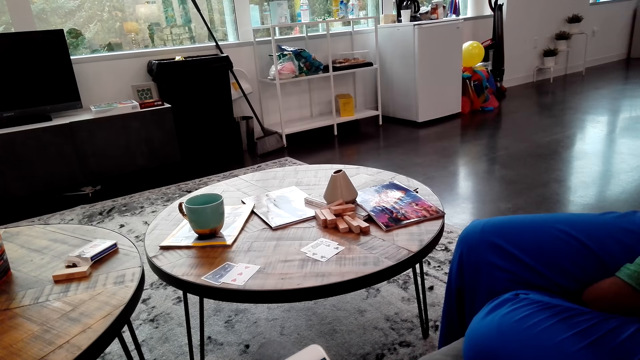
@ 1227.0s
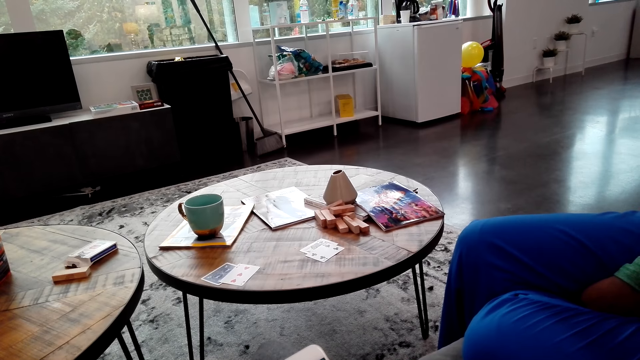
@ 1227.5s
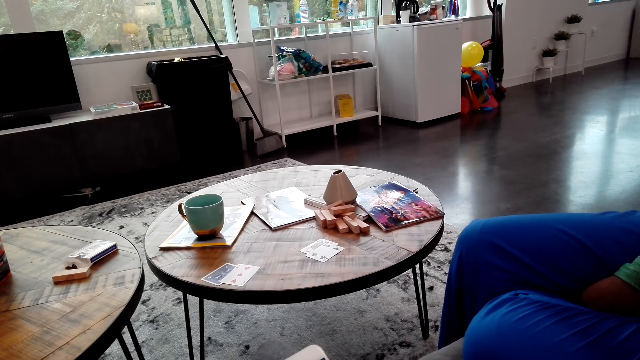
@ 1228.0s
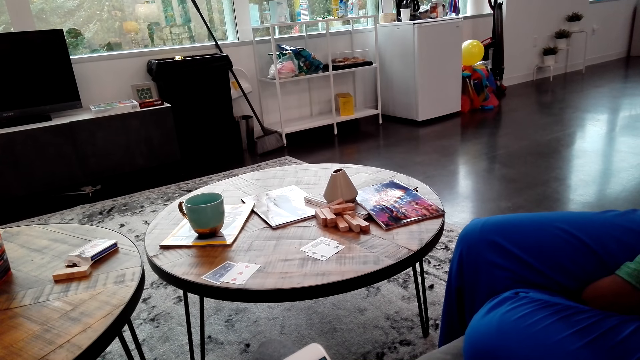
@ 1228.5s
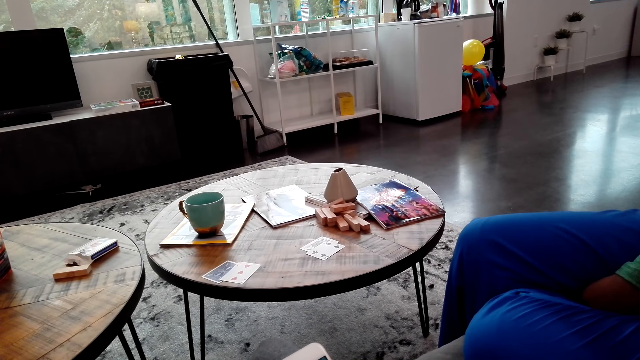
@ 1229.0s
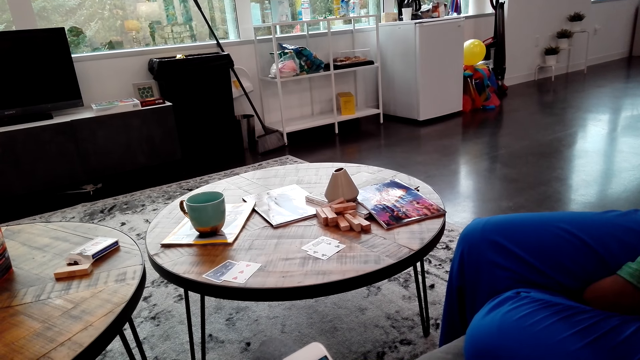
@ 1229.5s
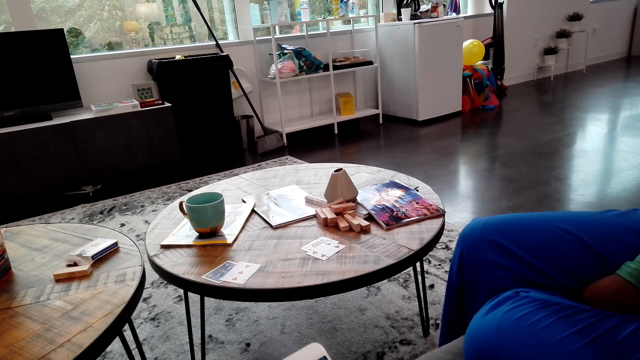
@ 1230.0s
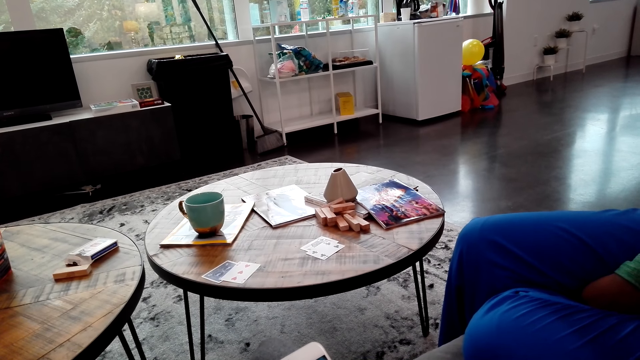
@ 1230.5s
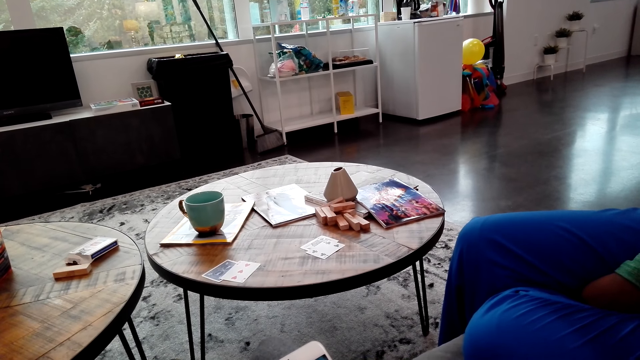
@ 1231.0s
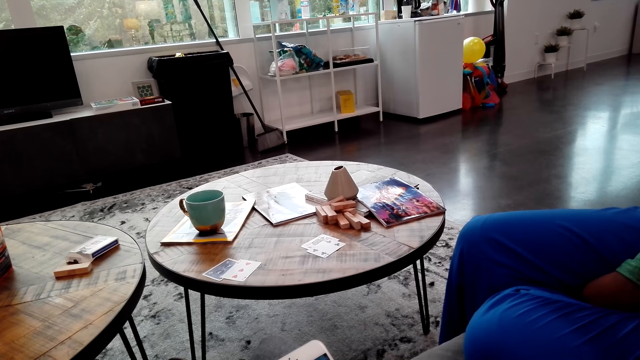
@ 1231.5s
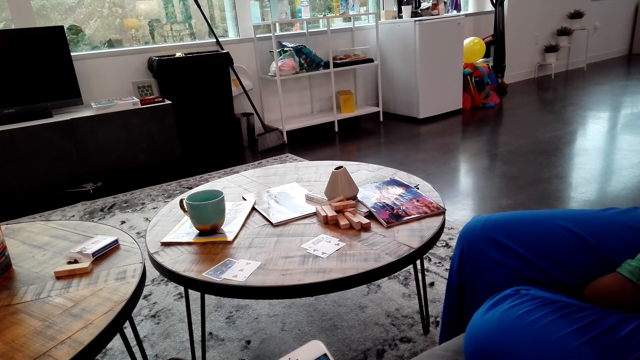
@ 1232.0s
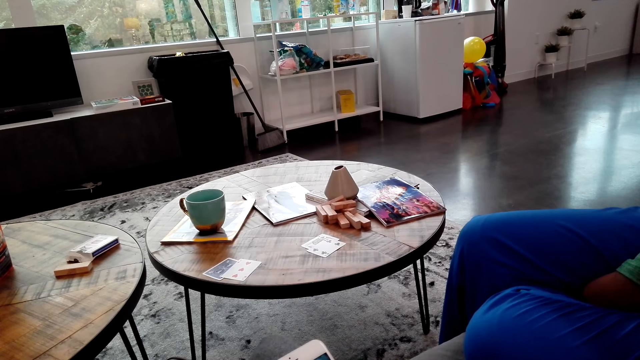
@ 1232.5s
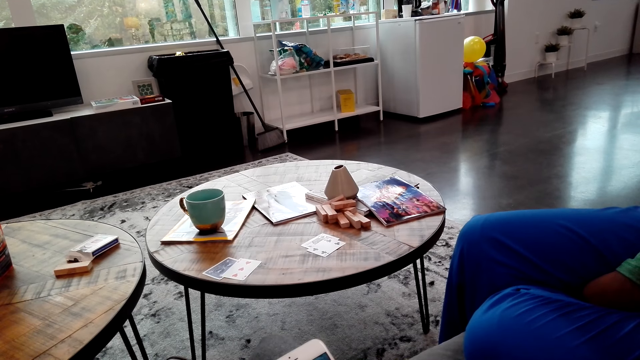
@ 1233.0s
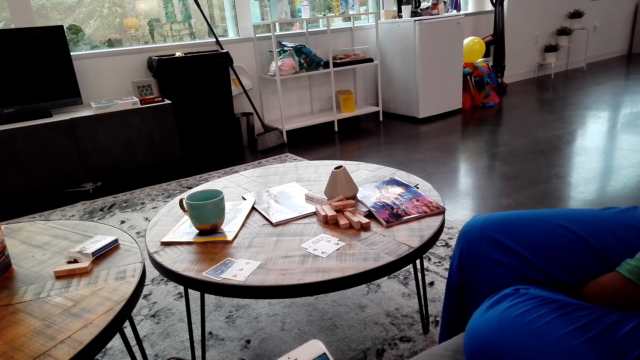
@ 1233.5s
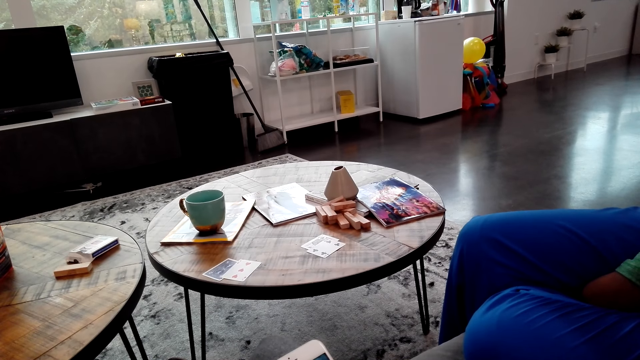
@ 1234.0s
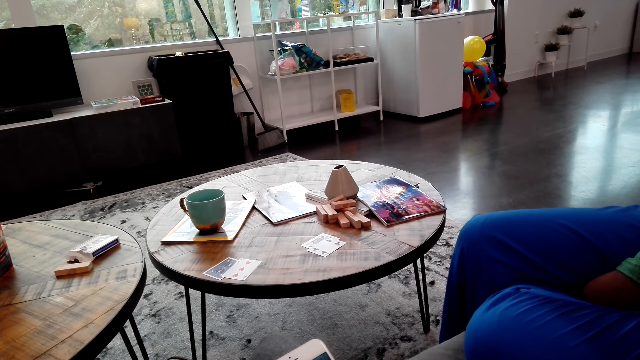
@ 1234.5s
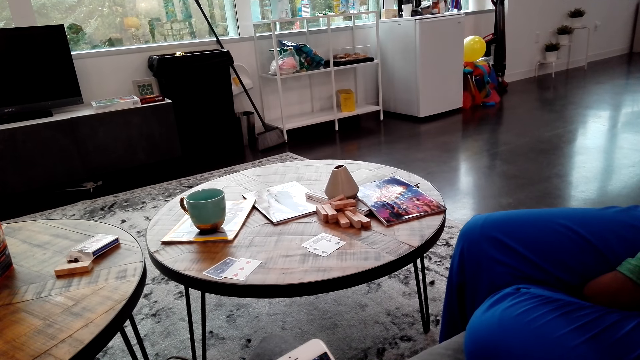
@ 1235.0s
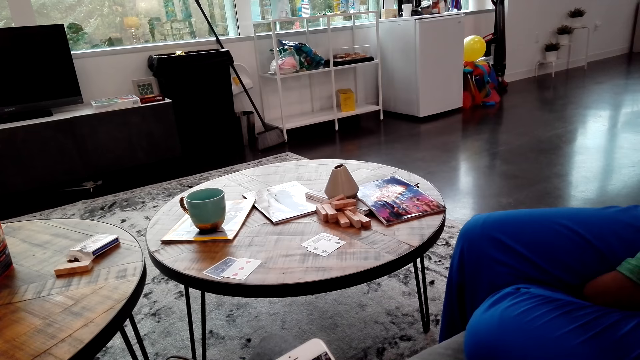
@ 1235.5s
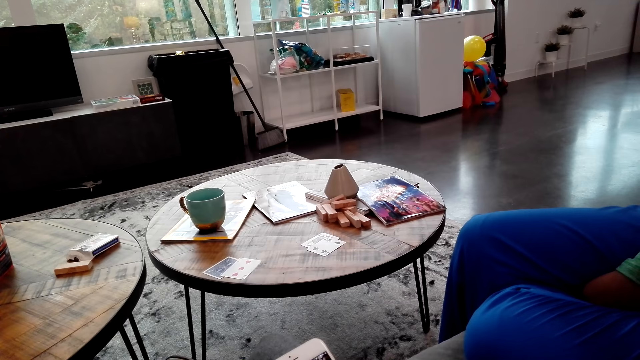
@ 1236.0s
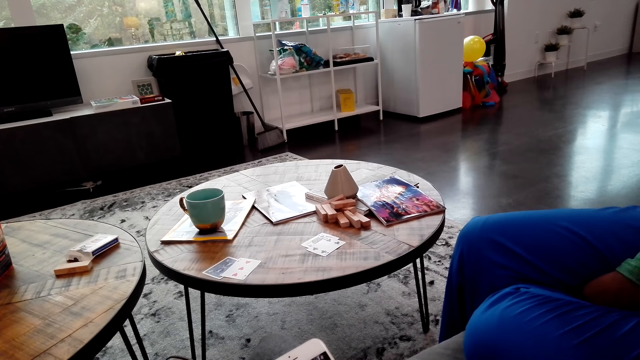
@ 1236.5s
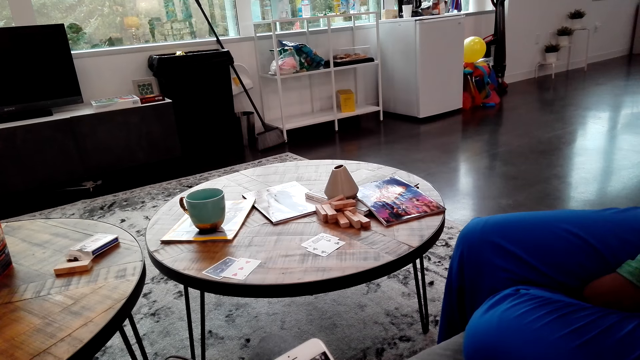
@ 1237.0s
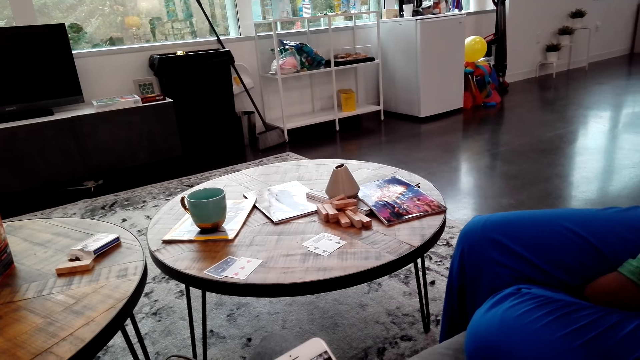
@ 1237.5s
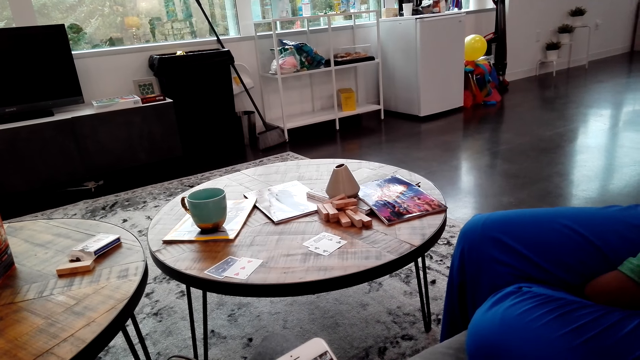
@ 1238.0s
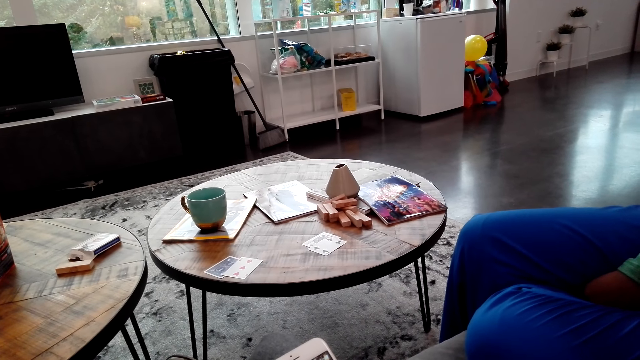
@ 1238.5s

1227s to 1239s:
A person talks to the camera wearer.

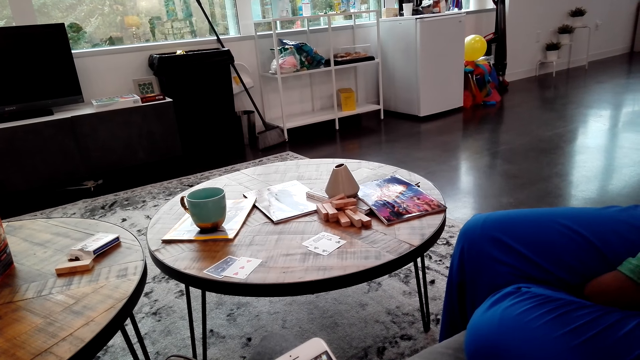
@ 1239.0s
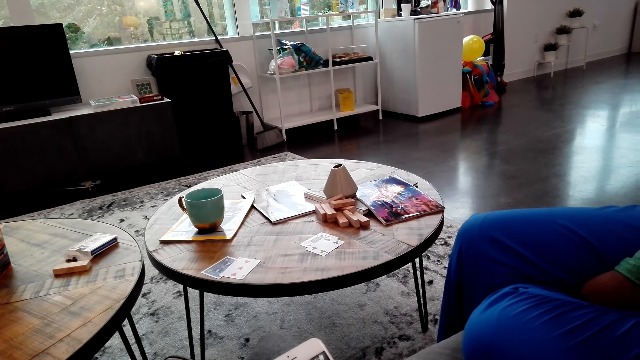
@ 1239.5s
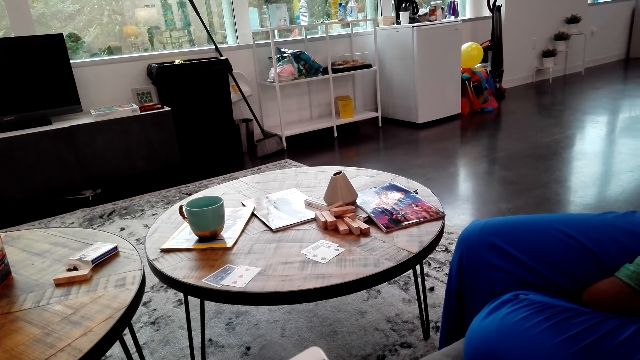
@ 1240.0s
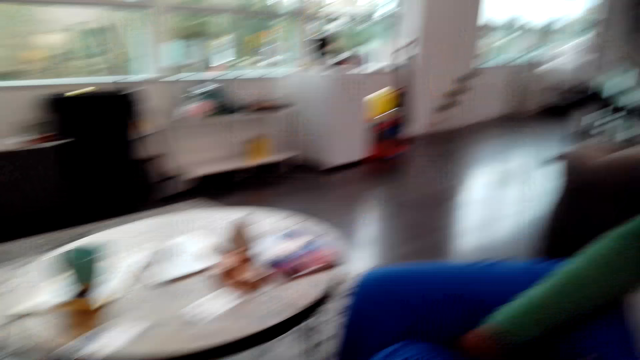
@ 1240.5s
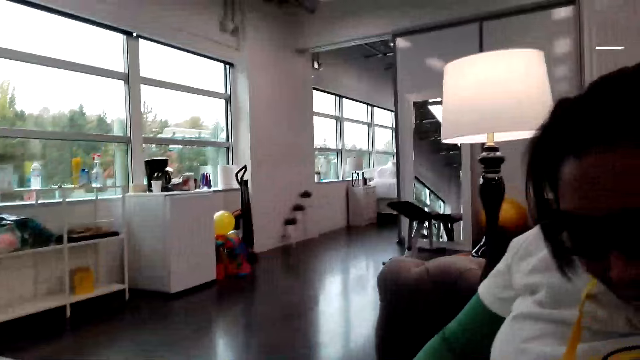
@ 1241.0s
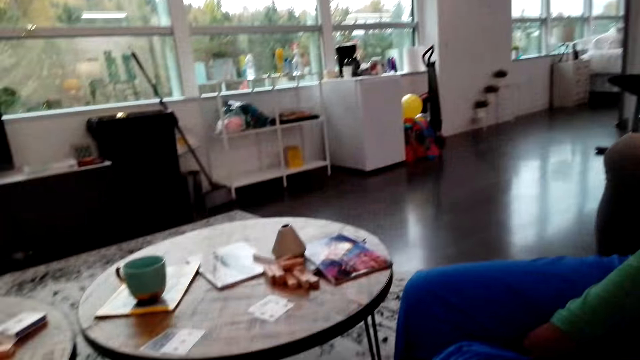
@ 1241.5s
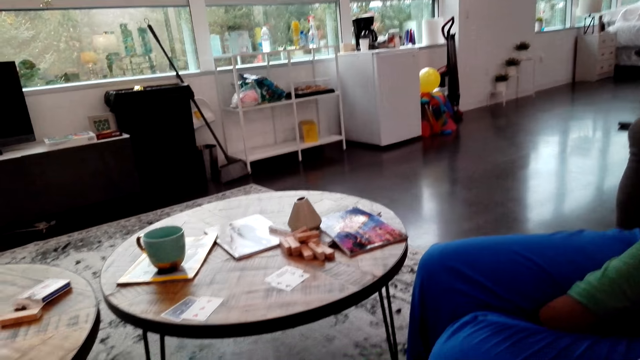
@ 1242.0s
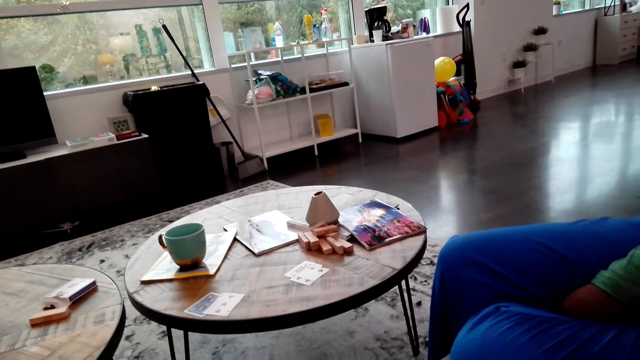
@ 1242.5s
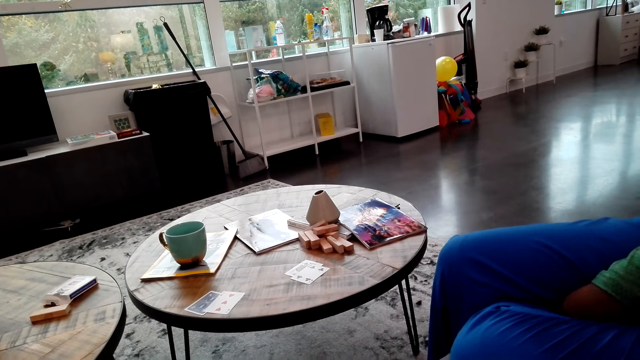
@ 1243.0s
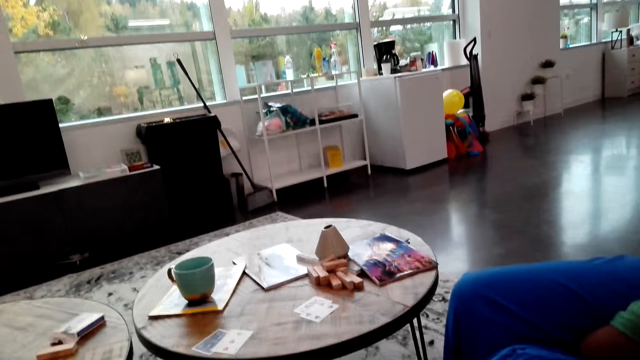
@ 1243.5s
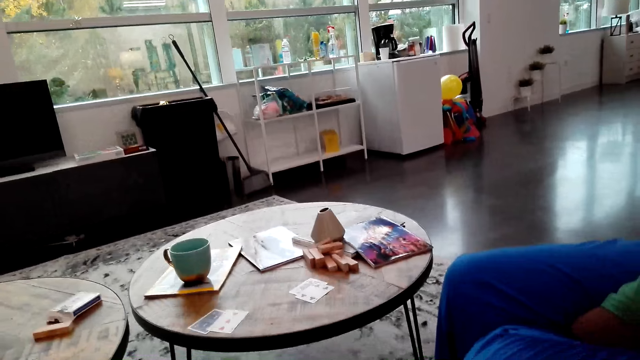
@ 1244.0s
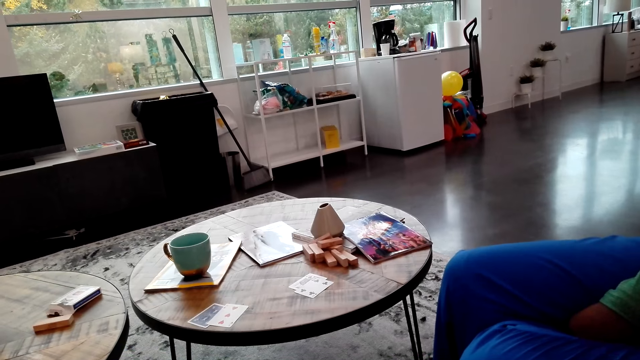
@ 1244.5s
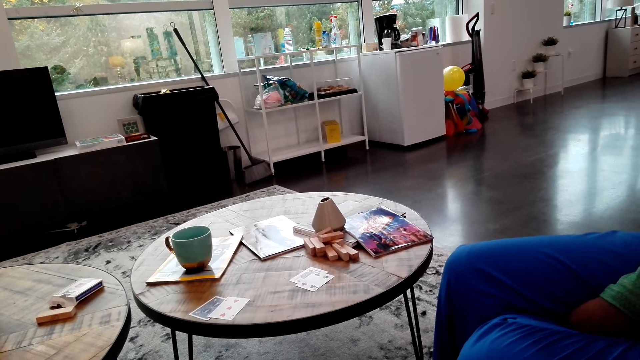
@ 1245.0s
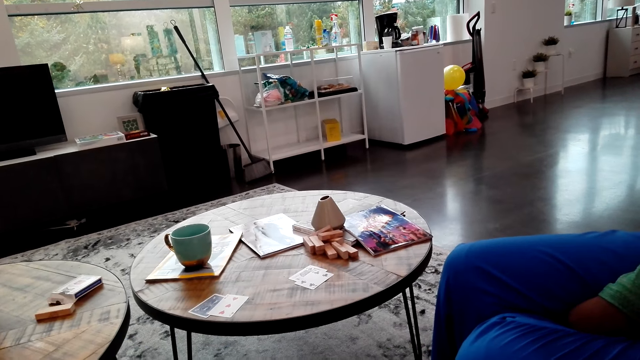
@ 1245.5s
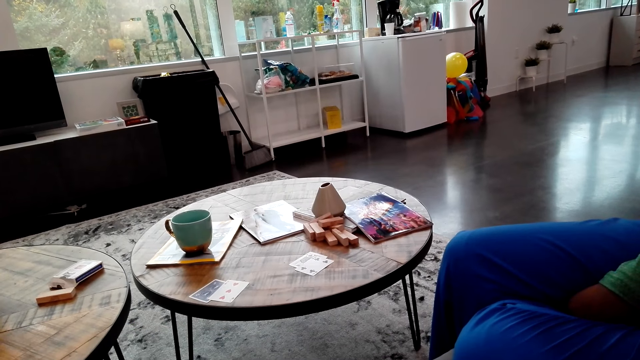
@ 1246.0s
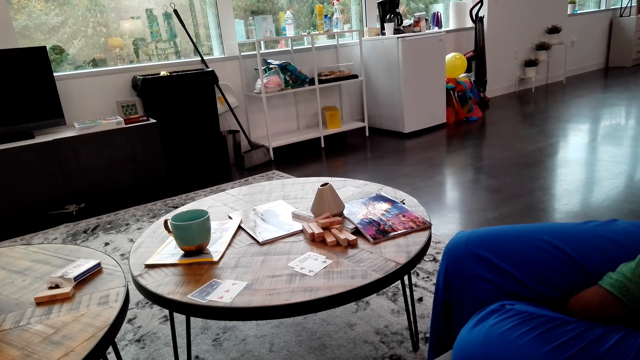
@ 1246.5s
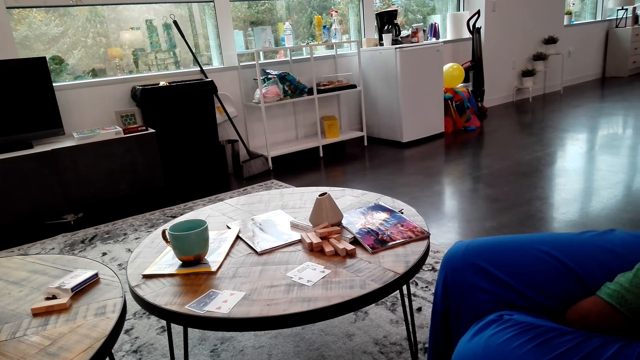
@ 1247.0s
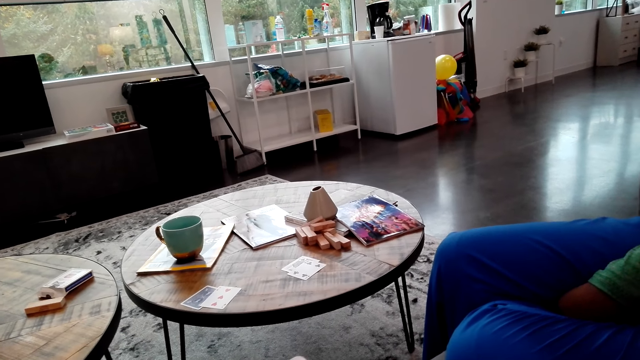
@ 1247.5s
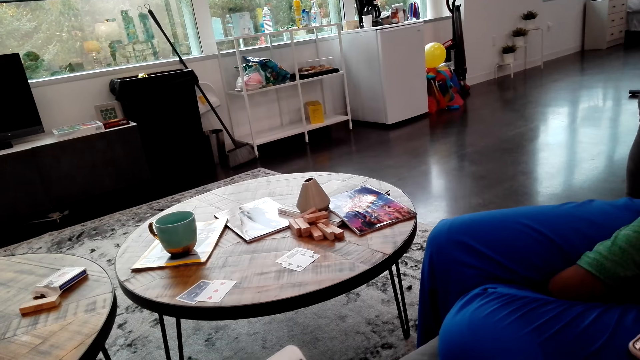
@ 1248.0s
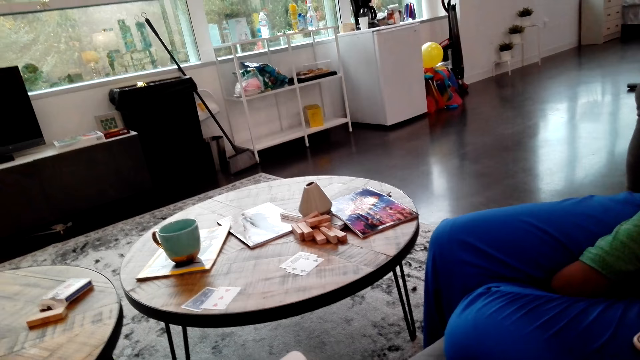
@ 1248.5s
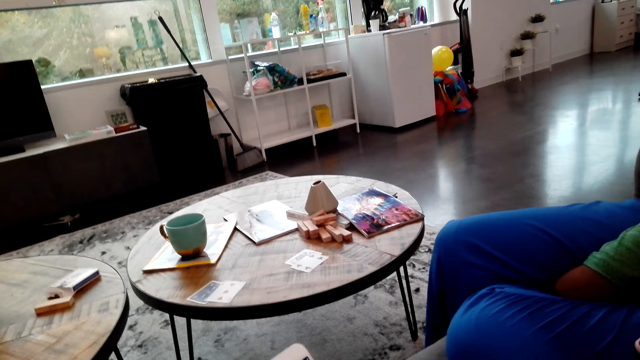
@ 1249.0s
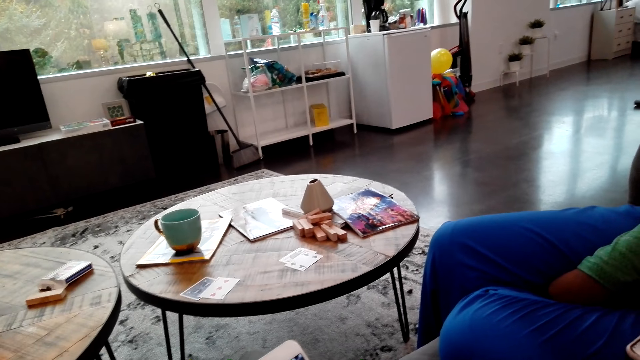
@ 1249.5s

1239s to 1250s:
The camera wearer looks around and speaks to a woman.
